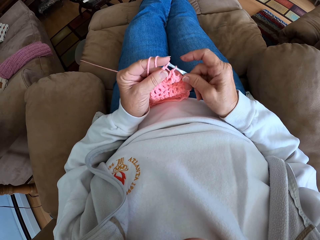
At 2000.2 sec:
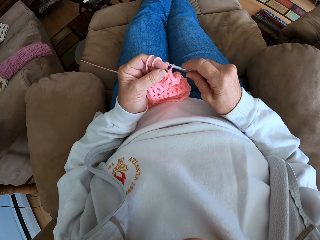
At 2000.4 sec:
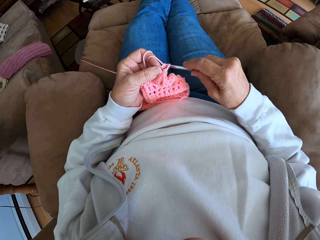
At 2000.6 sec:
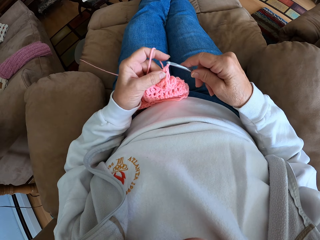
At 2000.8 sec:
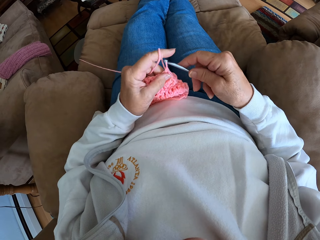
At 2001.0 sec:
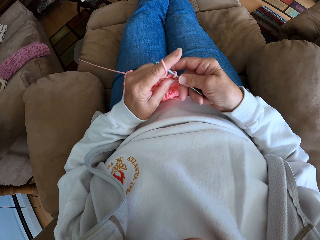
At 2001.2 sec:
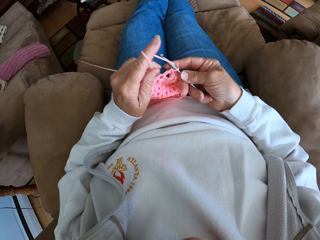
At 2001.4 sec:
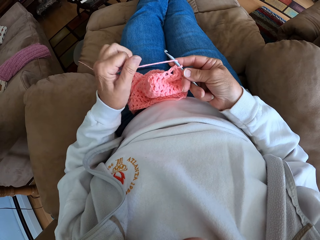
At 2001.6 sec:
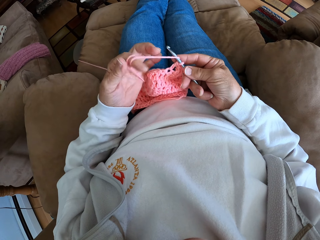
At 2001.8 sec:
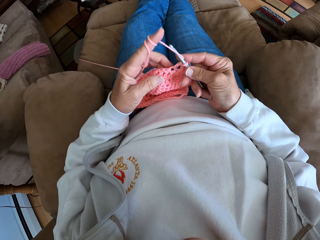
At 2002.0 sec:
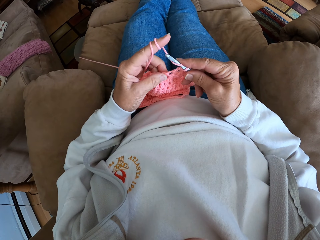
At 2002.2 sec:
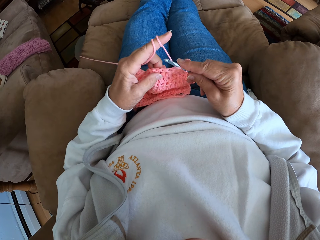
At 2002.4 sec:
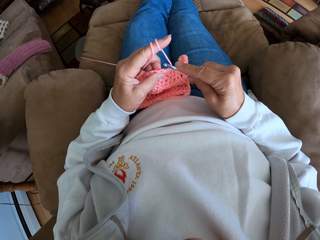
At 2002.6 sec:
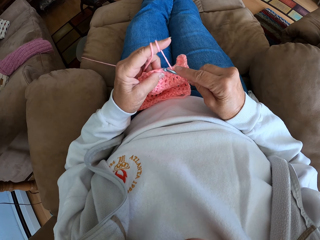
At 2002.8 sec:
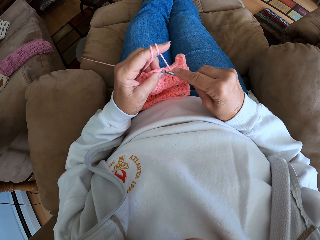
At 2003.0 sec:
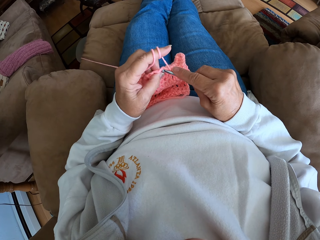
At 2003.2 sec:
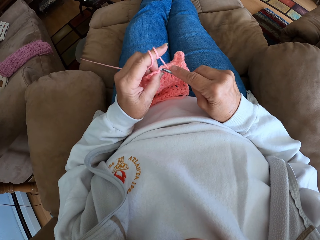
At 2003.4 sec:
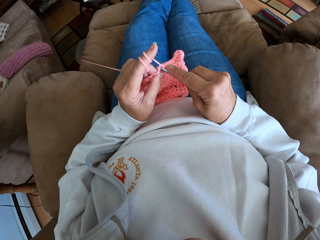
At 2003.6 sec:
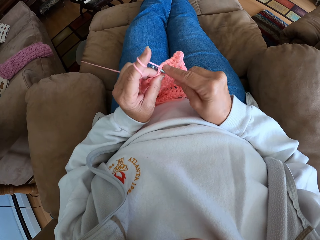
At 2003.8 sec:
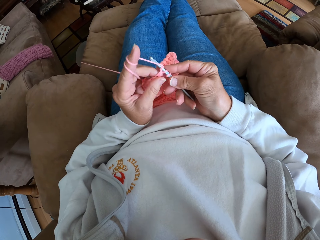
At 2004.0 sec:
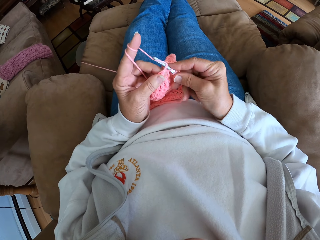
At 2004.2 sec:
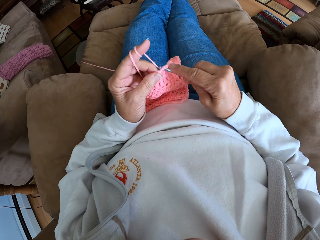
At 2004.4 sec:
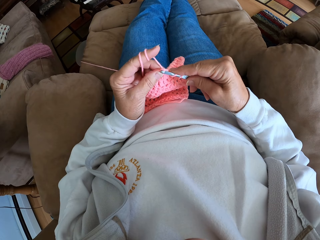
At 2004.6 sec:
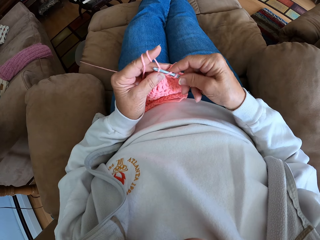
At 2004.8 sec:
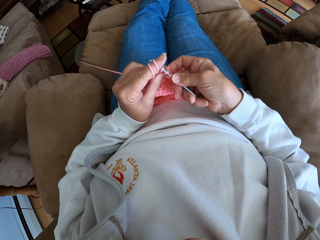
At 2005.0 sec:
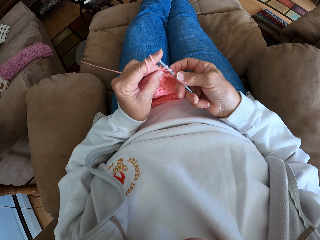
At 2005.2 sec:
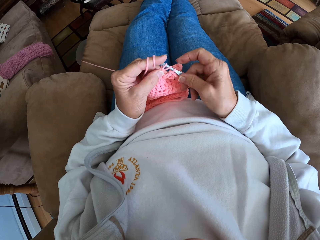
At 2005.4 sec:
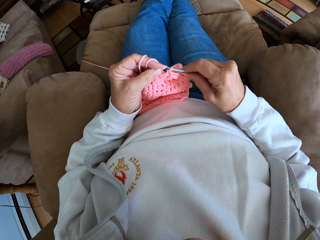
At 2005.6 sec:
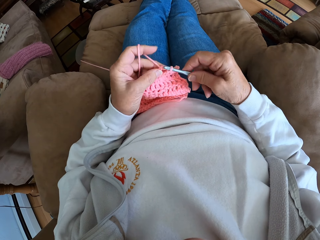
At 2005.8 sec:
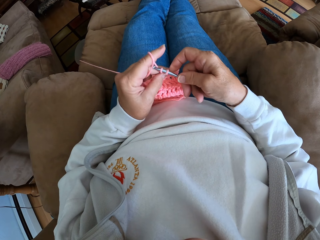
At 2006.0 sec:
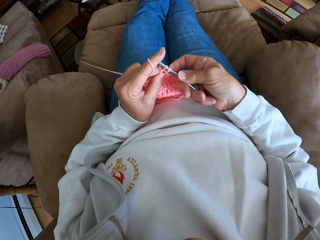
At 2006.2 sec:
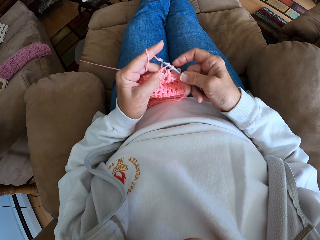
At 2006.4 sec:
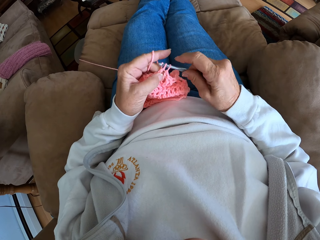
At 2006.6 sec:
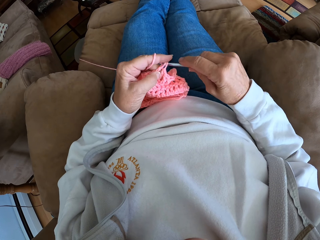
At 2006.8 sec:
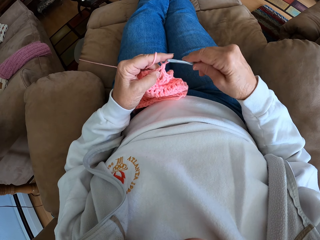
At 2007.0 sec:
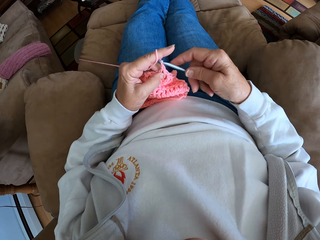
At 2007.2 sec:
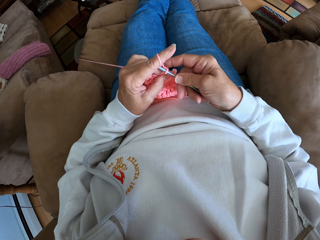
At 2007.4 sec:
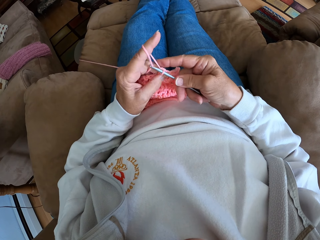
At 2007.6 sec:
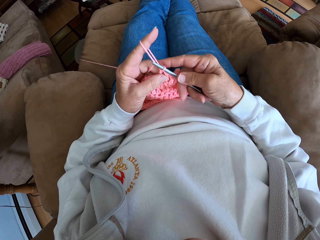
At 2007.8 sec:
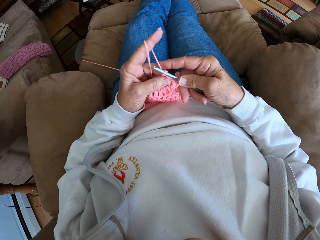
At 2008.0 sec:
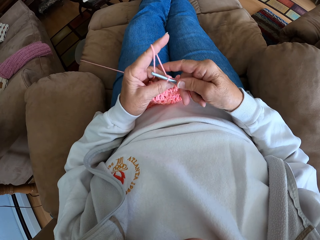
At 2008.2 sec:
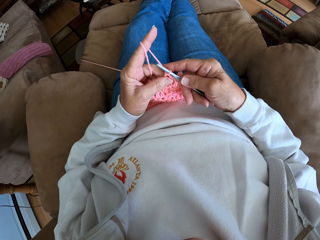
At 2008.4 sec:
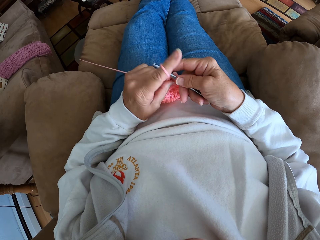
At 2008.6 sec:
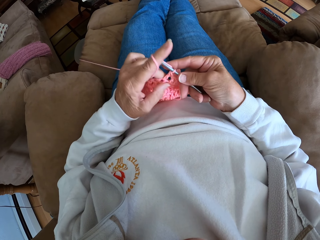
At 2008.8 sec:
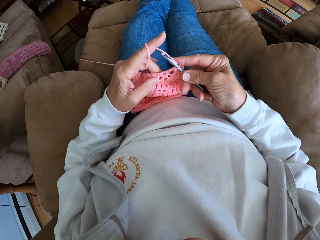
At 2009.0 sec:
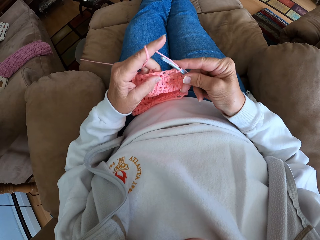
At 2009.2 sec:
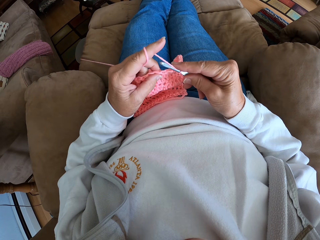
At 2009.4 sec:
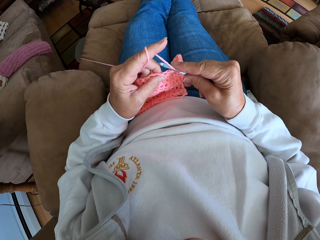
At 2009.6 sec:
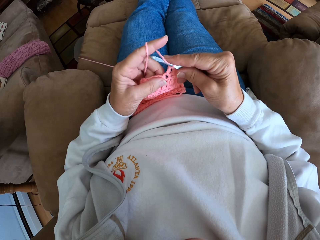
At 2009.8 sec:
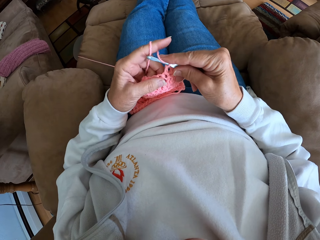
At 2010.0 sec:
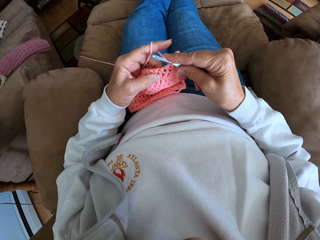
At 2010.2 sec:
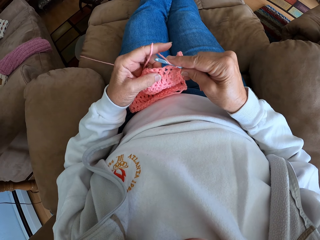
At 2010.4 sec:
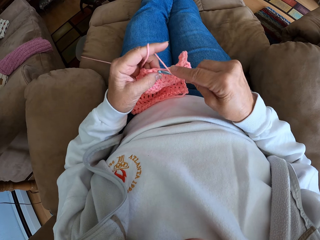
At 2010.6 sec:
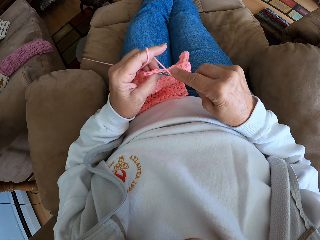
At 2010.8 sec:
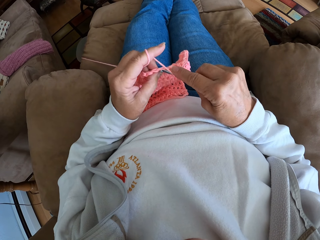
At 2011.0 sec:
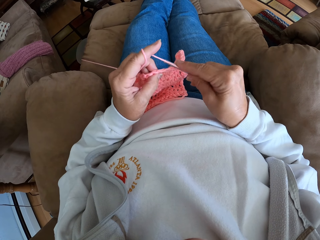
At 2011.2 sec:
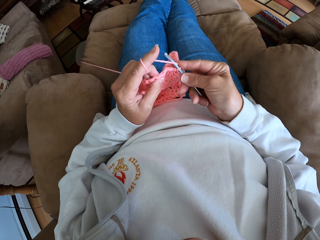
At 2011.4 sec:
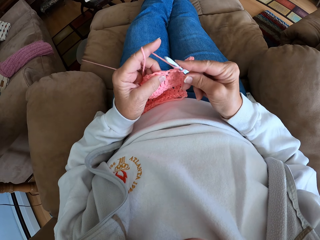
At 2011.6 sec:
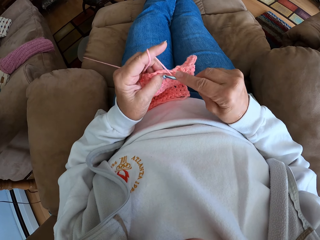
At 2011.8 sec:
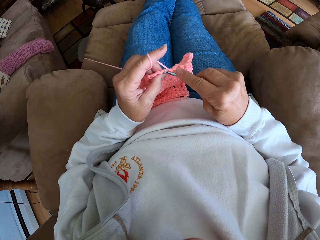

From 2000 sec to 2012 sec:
The camera wearer rolls more yarn on her left finger. She continues crocheting the yarn with the needle.

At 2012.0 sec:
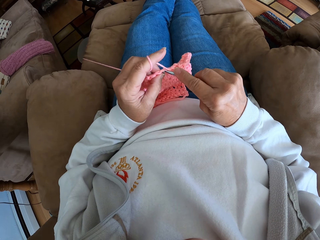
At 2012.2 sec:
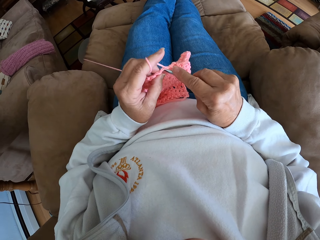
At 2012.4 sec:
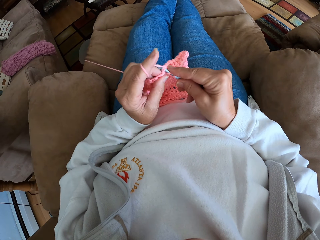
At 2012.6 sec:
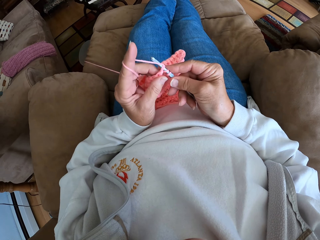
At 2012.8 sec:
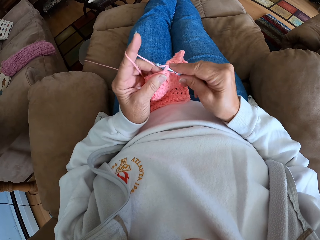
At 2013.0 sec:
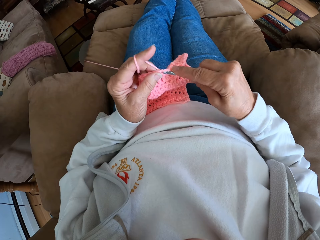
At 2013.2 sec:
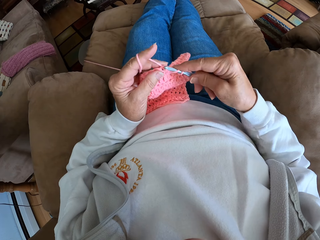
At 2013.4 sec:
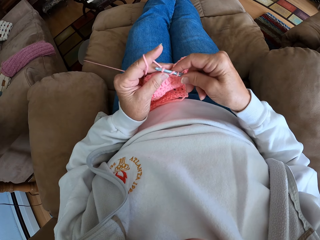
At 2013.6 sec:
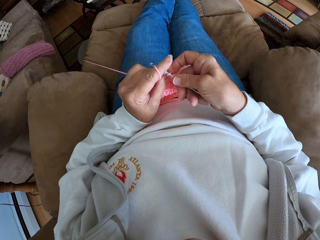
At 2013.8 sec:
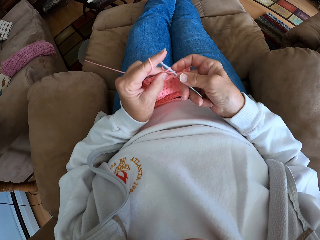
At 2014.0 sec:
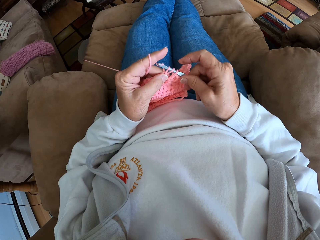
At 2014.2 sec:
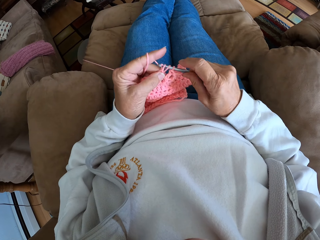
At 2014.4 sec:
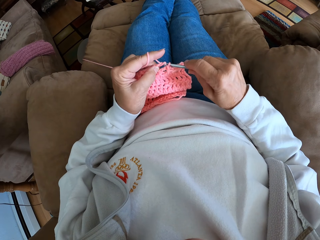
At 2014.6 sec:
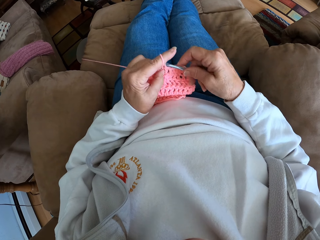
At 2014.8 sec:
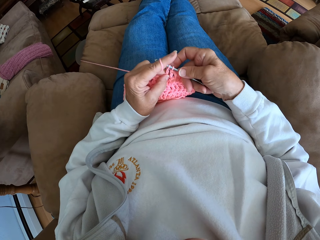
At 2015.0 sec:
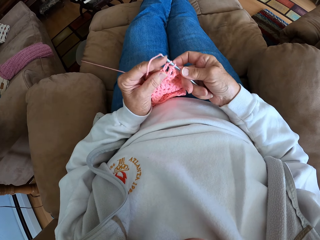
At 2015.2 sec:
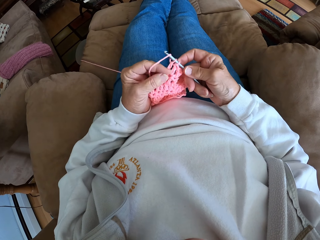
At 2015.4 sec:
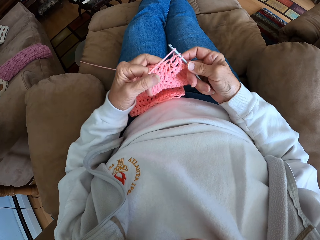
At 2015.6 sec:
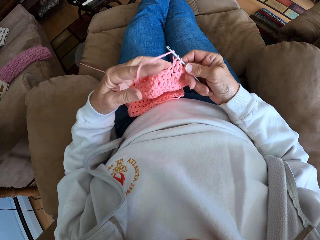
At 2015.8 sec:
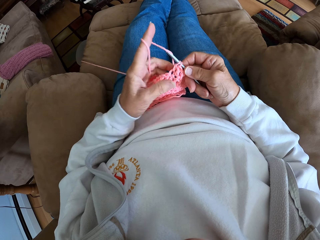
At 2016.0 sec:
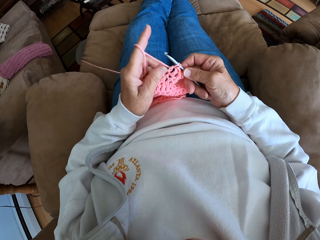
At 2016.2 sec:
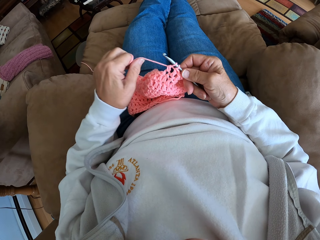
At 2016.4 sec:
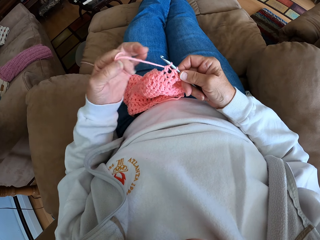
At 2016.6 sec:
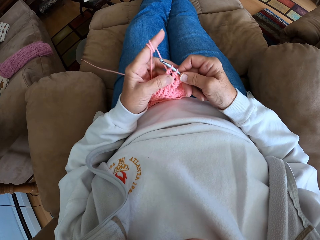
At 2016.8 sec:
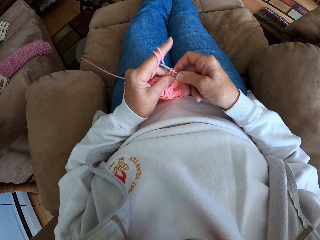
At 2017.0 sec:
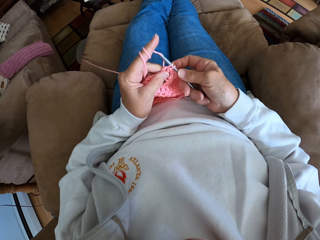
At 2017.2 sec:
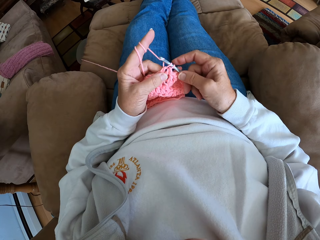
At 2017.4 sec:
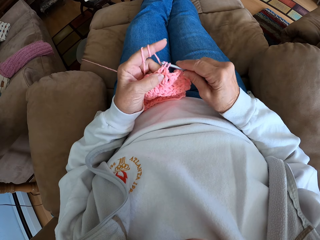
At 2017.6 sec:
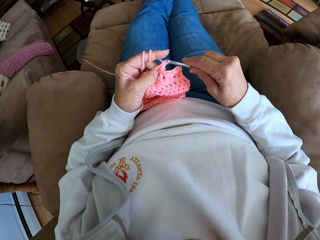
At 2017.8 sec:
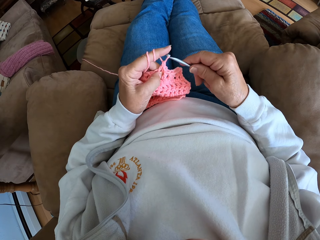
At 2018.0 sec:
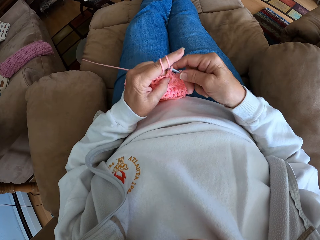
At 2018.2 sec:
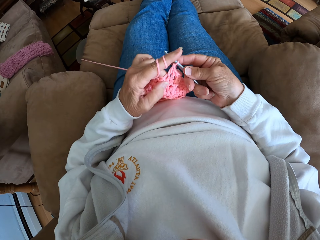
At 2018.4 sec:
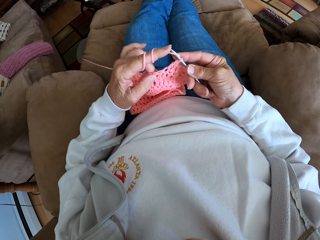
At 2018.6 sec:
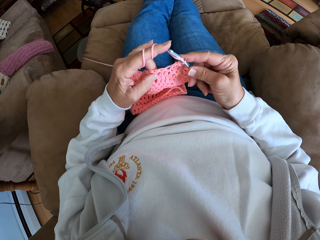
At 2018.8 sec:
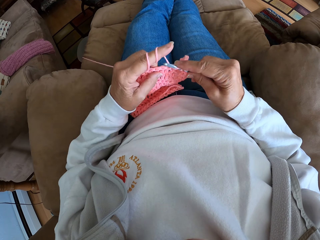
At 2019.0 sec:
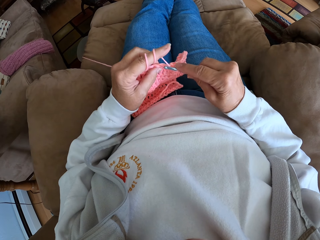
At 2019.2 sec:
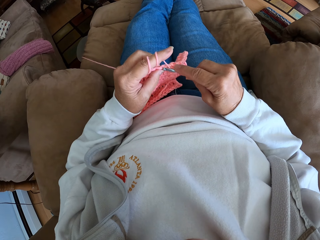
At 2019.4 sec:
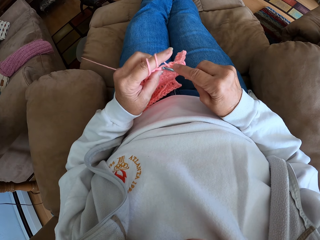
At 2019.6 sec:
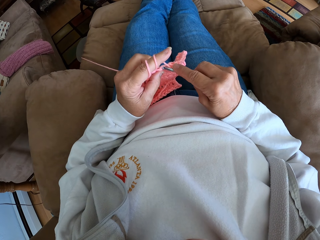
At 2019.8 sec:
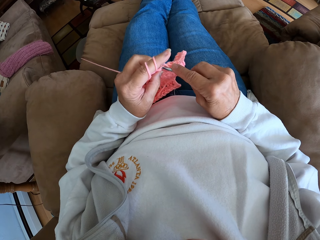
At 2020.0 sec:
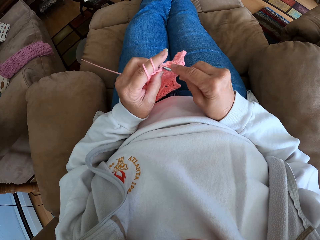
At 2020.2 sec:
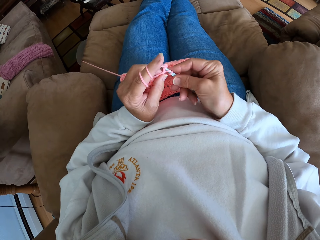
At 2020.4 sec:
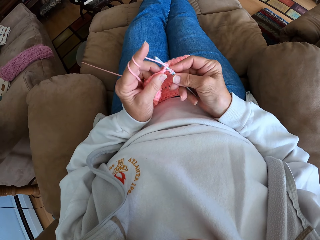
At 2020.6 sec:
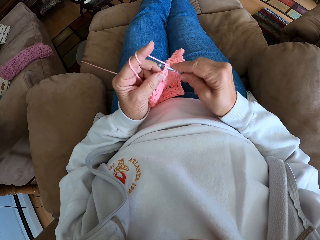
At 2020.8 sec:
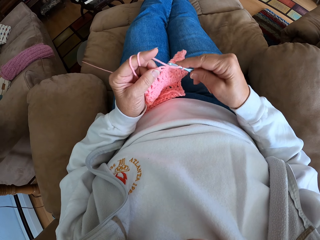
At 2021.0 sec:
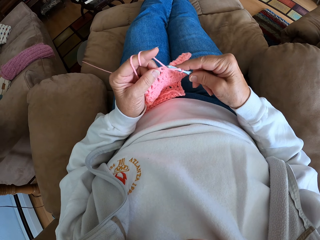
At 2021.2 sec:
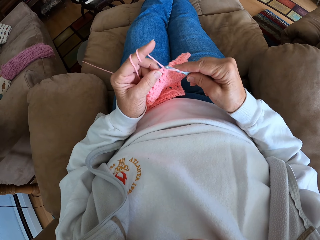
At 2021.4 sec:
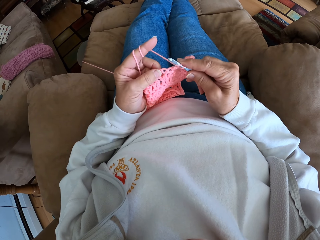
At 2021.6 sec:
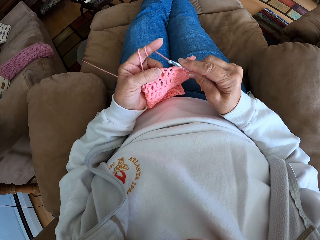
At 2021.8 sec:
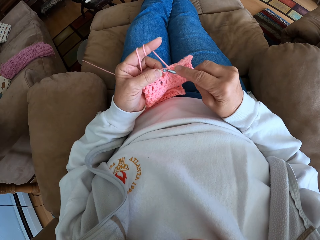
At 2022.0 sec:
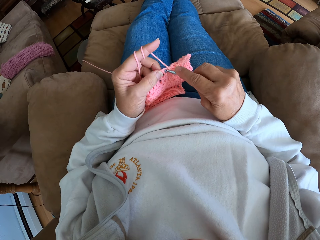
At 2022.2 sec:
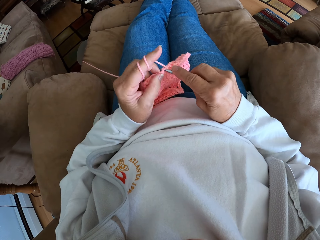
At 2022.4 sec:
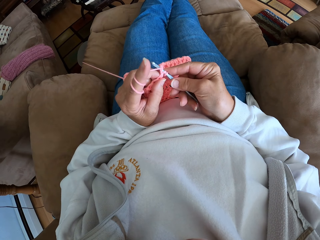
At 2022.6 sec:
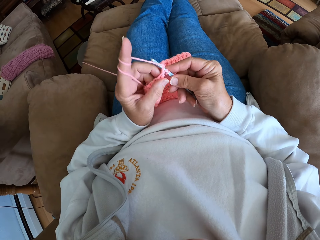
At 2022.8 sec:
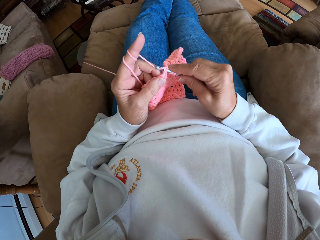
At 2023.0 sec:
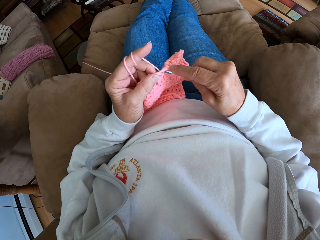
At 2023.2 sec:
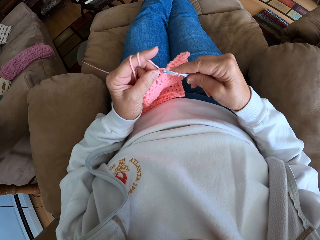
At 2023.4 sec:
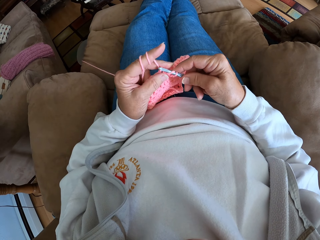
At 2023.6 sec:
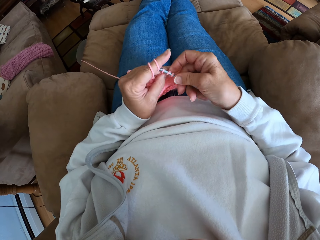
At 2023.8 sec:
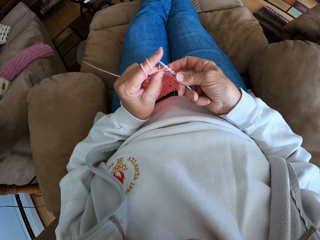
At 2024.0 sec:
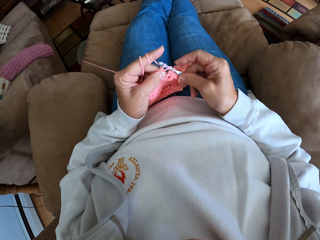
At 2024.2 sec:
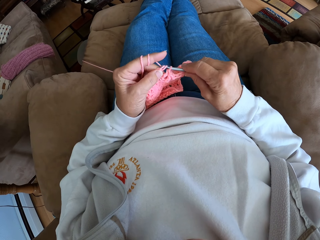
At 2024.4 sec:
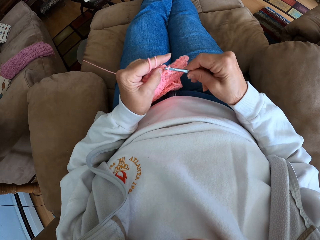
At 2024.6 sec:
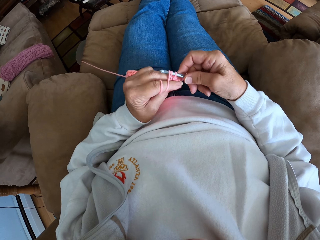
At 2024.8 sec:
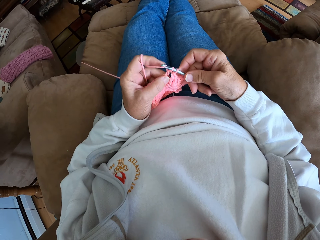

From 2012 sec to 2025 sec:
The camera wearer rolls more yarn on her left finger. She continues crocheting the yarn with the needle.
